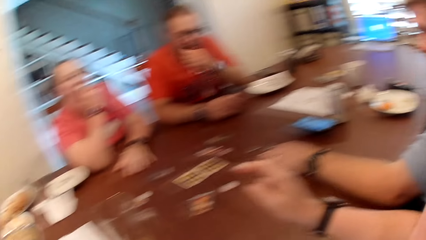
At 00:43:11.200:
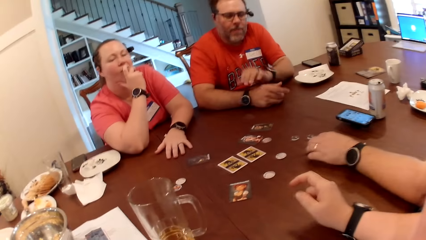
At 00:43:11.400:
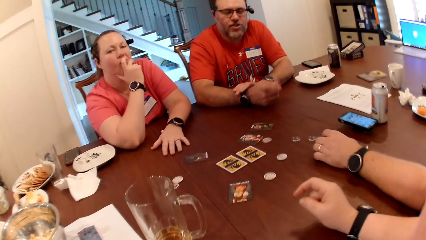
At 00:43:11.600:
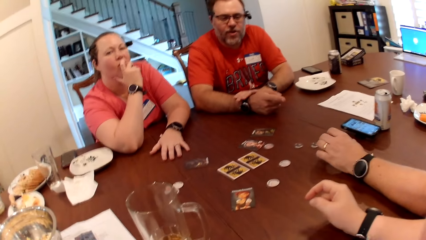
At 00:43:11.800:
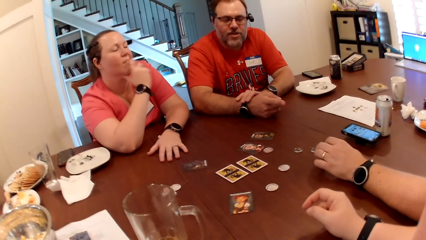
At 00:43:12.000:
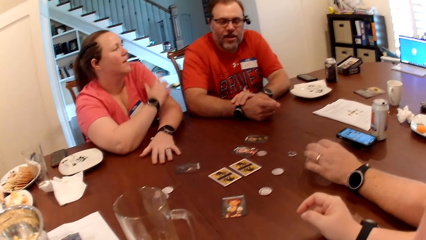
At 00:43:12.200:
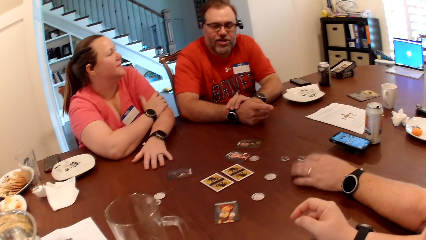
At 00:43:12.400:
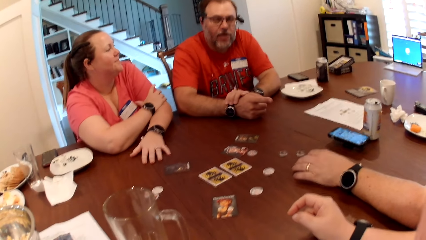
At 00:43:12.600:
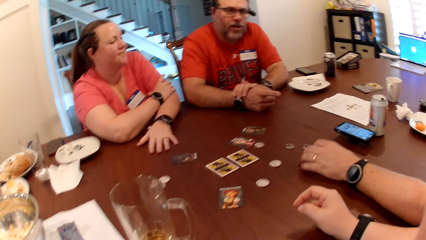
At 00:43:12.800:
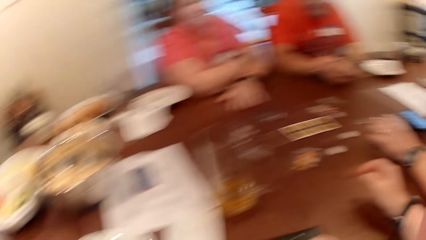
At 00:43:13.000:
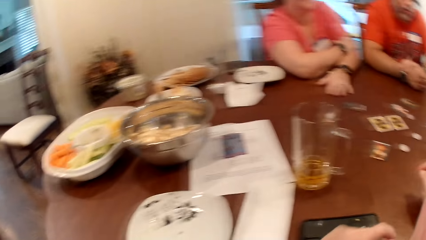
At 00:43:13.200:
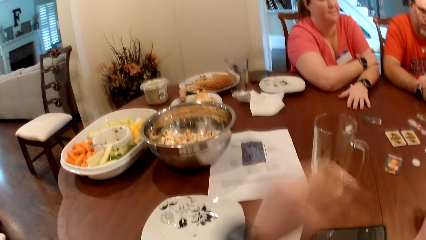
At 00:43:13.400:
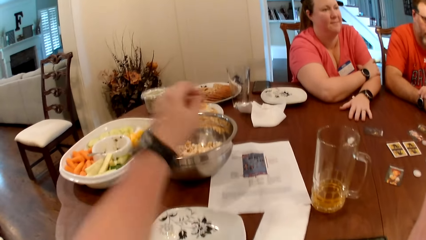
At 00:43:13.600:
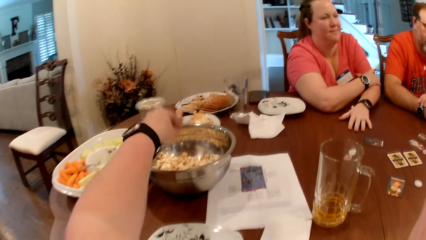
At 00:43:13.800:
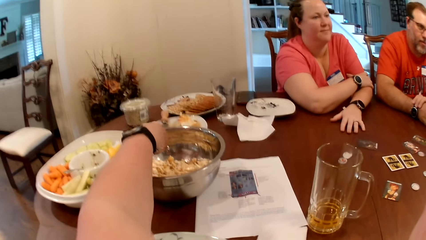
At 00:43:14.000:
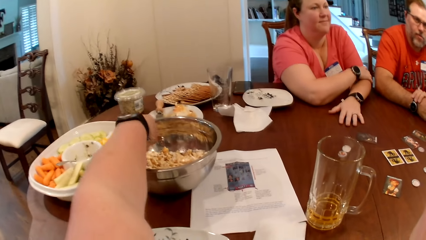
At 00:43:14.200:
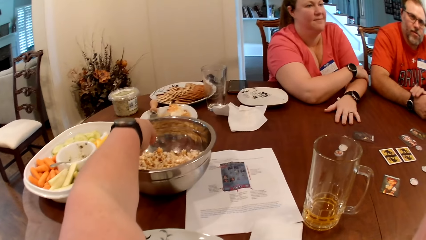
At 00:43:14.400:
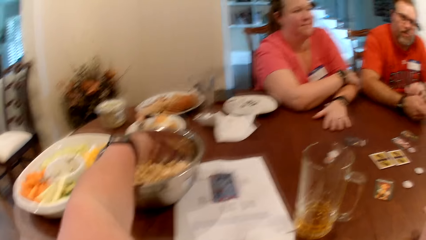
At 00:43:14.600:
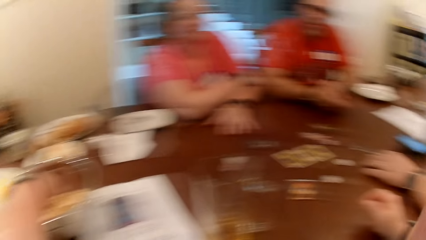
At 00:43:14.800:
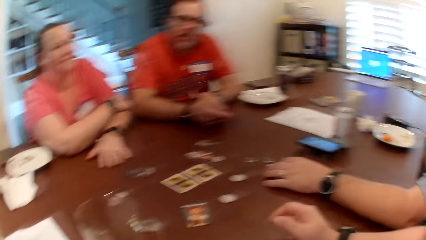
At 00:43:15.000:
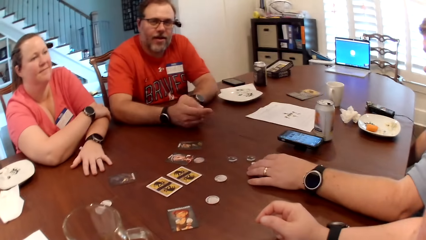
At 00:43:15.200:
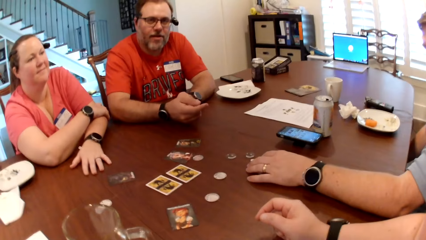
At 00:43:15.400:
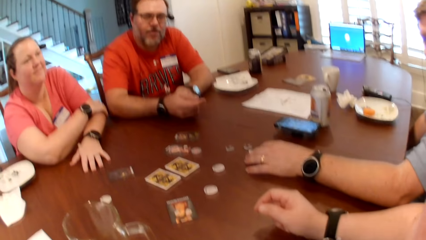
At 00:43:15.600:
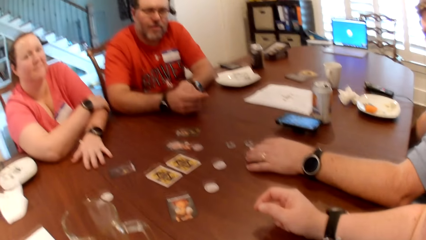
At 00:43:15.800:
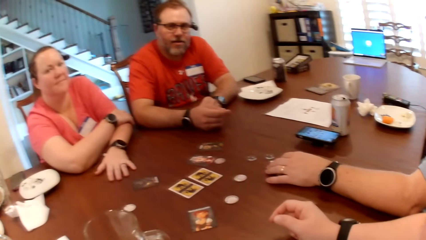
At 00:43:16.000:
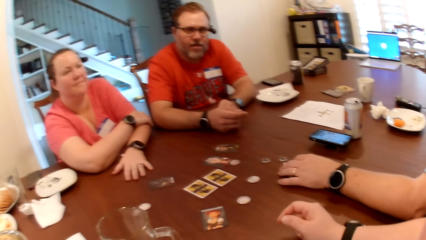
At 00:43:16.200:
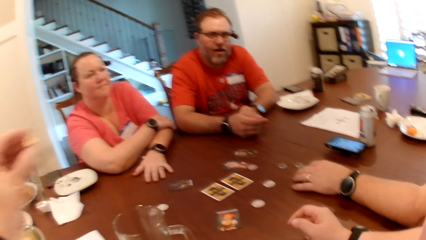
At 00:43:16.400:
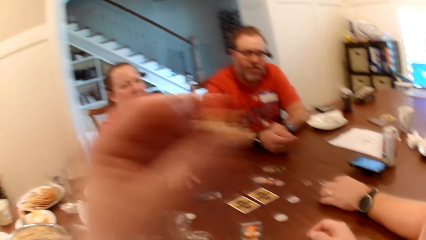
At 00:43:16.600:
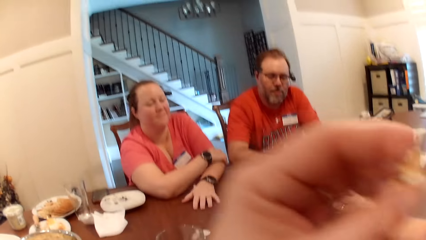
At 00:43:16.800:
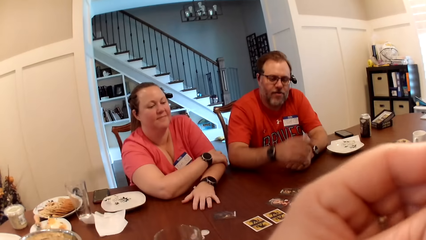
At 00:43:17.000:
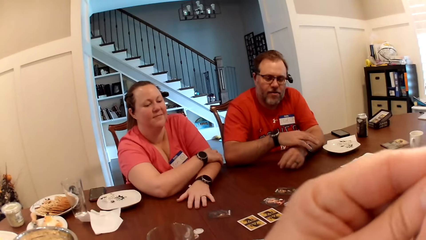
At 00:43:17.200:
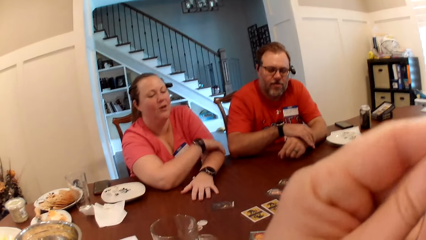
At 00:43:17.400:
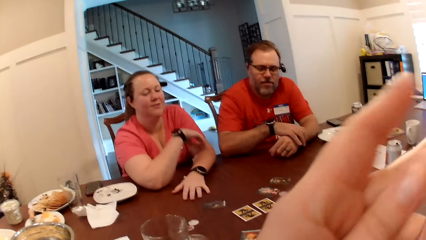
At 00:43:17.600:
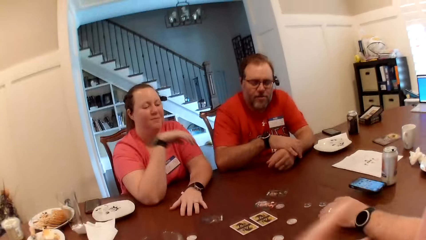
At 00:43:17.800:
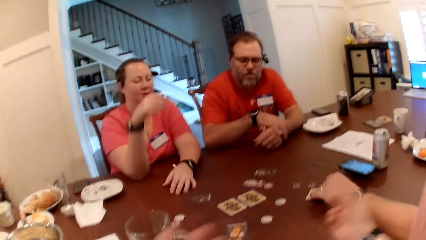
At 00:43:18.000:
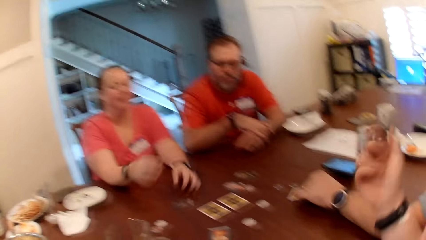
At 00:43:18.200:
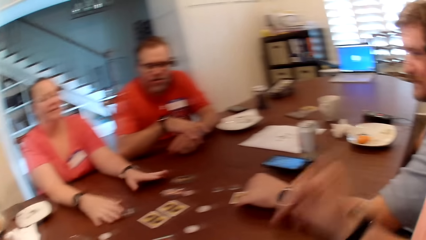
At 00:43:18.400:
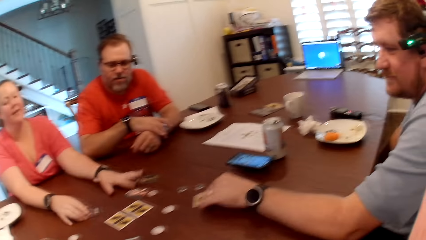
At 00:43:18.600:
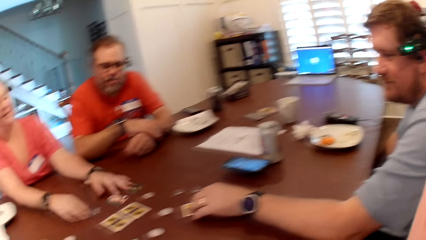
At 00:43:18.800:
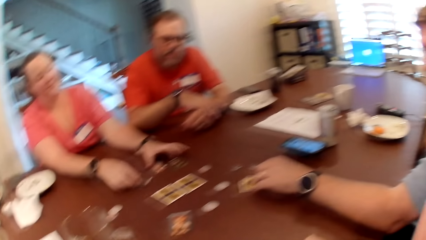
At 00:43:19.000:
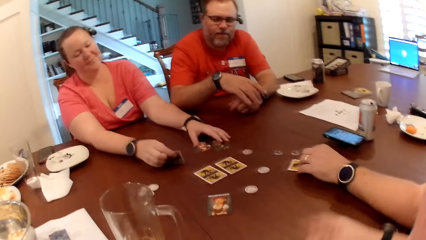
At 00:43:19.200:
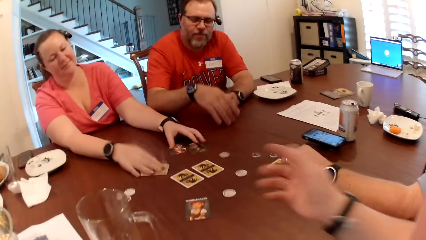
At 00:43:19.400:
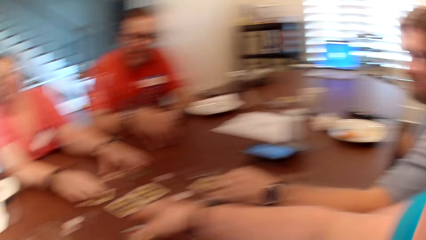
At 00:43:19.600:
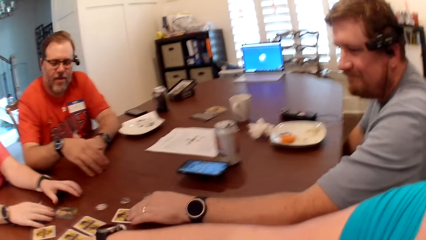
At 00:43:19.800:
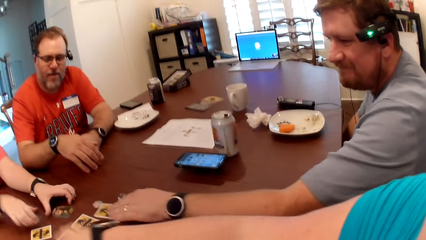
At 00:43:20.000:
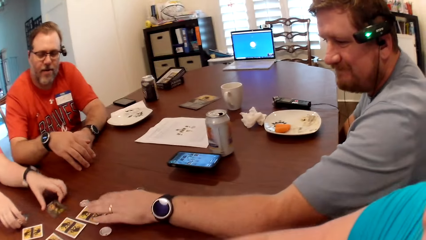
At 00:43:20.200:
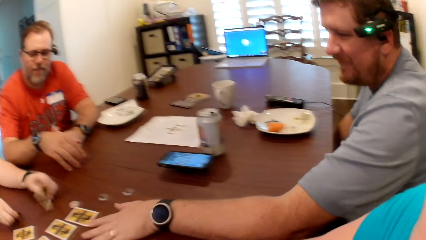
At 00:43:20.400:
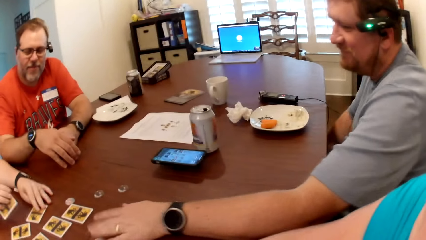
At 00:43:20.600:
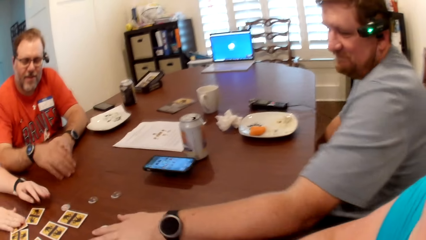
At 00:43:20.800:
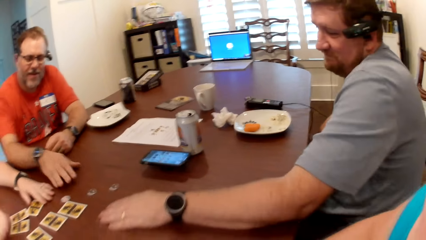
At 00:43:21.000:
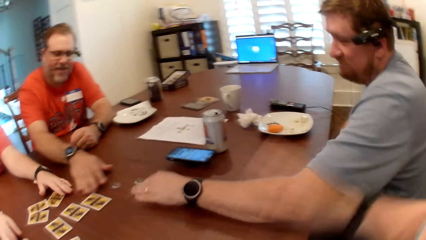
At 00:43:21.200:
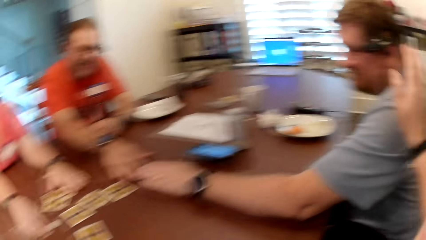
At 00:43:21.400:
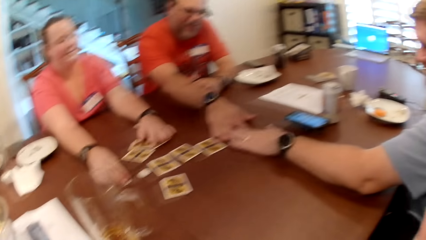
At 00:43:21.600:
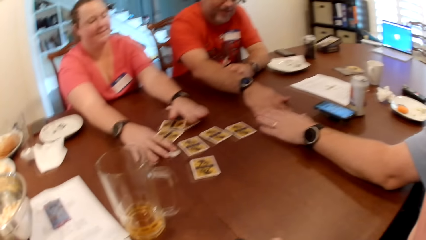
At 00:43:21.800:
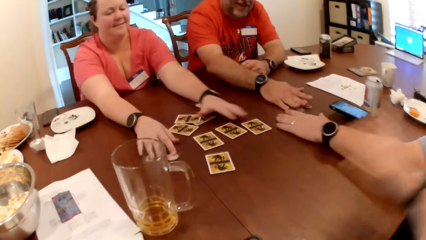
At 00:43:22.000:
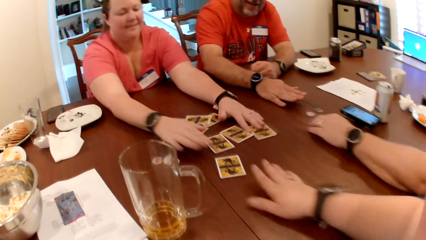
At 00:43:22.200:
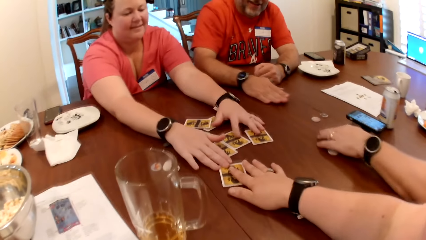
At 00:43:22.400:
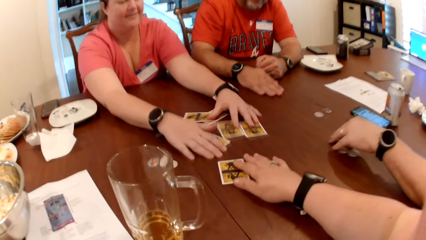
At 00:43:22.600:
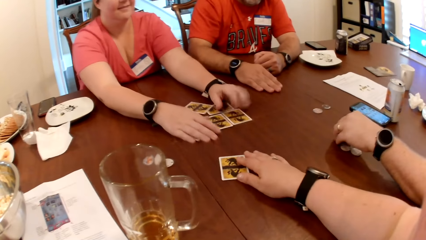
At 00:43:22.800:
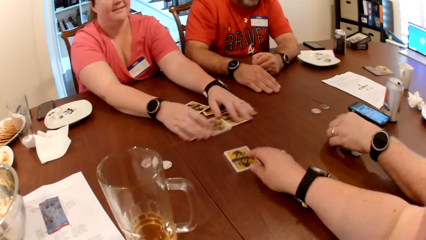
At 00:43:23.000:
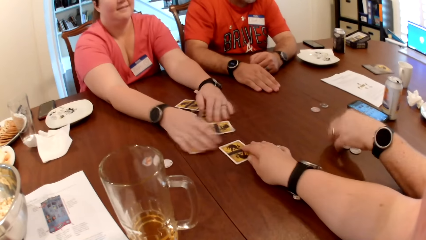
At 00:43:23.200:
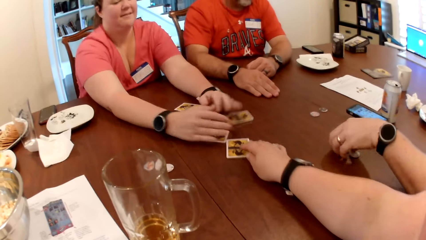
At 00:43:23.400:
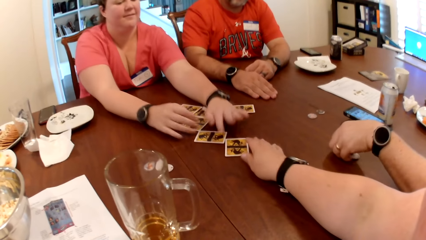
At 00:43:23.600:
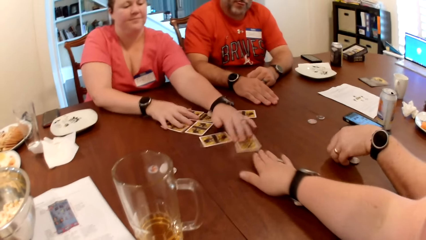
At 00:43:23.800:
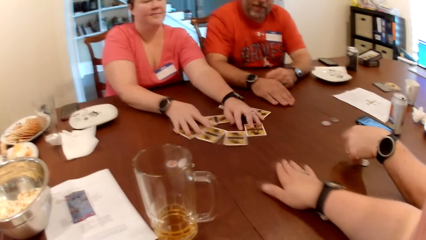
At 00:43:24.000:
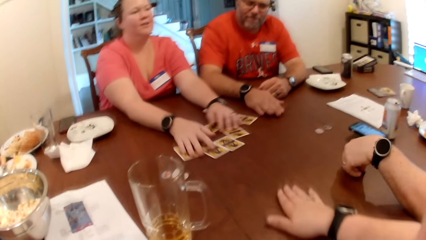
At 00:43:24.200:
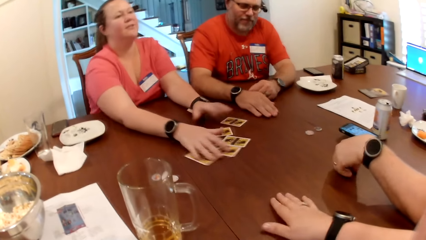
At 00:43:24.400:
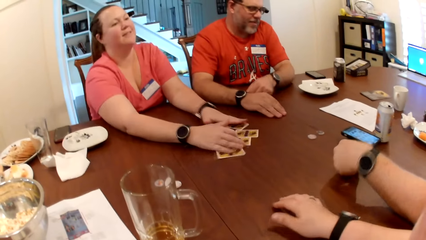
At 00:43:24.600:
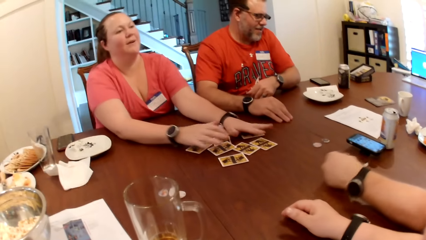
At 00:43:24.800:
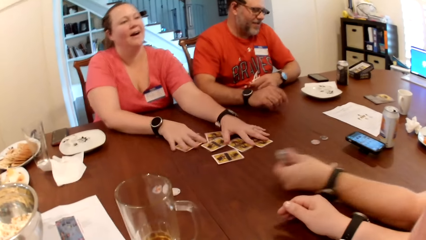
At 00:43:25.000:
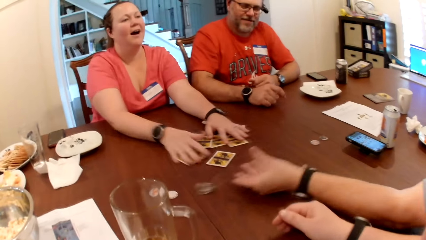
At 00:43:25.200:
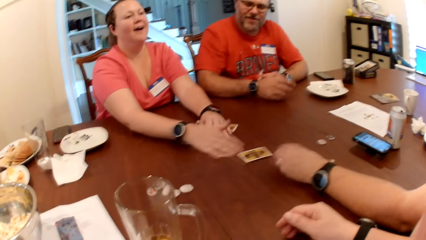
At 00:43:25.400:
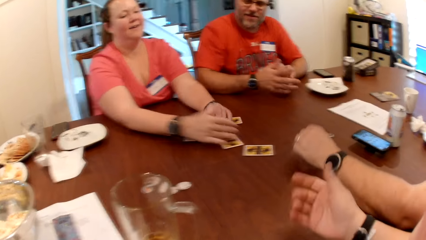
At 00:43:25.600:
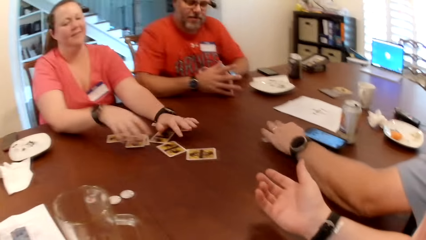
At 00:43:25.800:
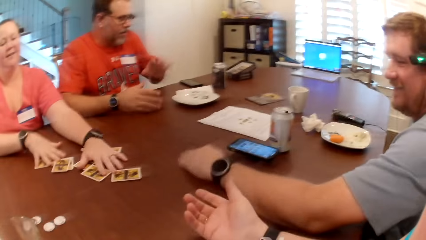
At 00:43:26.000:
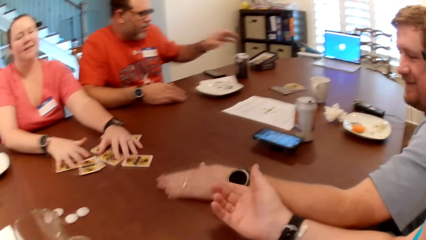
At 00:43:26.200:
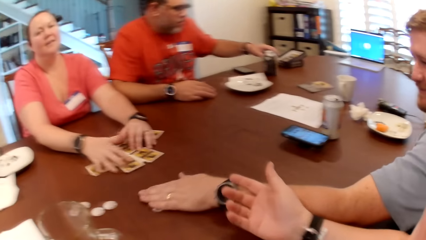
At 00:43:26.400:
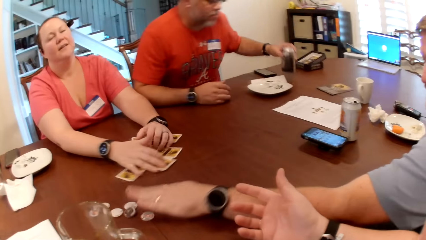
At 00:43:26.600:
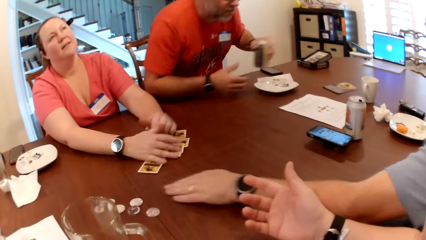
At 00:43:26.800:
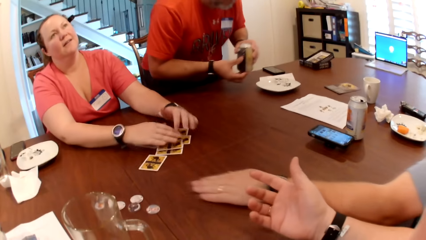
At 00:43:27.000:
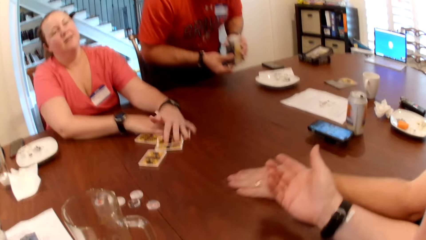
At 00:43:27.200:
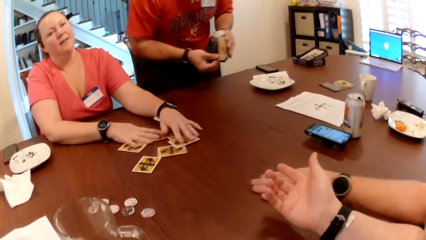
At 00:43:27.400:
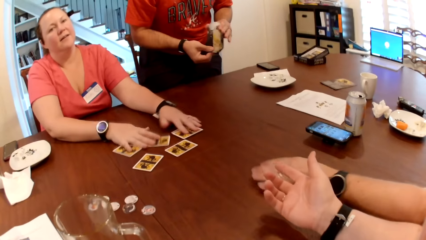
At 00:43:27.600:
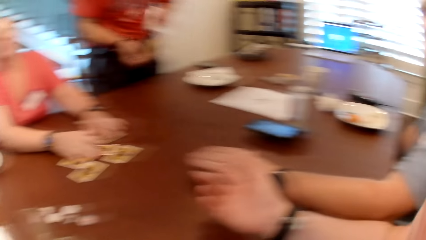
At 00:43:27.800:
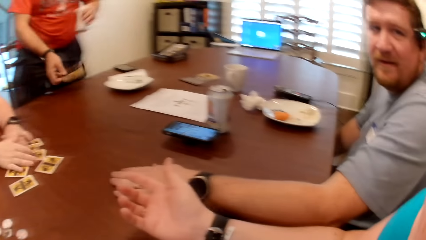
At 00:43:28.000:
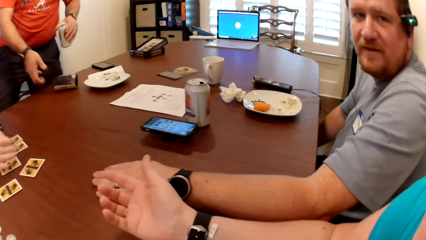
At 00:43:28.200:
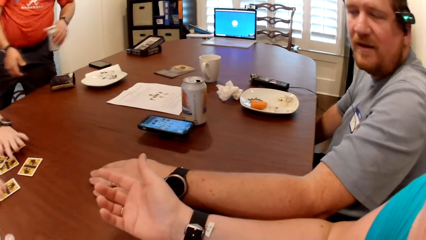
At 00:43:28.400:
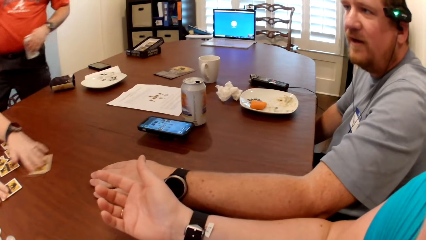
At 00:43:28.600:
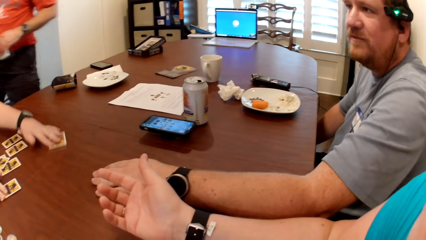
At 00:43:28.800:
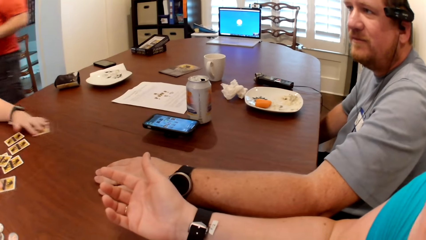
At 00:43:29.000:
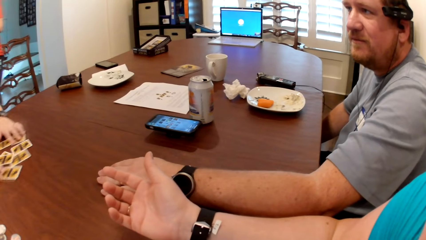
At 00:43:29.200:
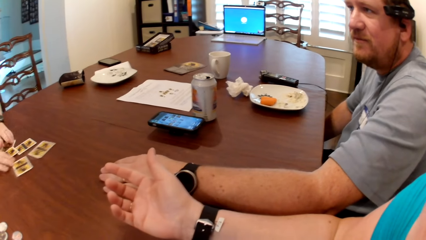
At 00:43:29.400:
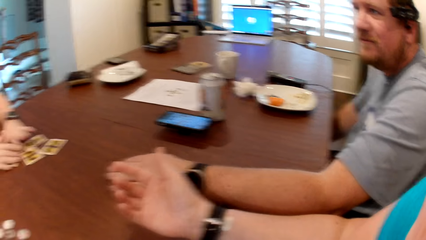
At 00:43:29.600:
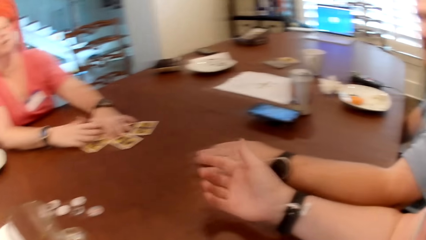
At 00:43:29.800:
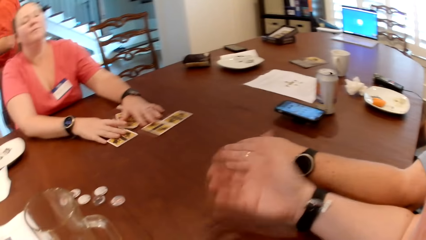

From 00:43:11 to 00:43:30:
The camera wearer picks some popcorn from the bowl on the table with her left hand. She eats the popcorn with her left hand. A man adjusts a wristwatch on his left hand with his right hand. A woman moves the cards on the table with both hands. Another man moves the card on the table with his left hand. The first man moves some poker chips on the table with his right hand. The other man moves some poker chips on the table with his right hand. The woman moves some poker chips on the table with her right hand and rotates the cards. The camera wearer moves a card on the table with her right hand. The woman moves the cards around on the table with both hands. The other man picks the poker chips from the table with his left hand, throws the poker chips on the table with his left hand, and moves a poker chip on the table with his left hand. The first man picks a can of soda from the table with his left hand and removes the soda can protector with his right hand. A man wakes up from his seat. The first man drops the soda can protector on the table with his right hand.
